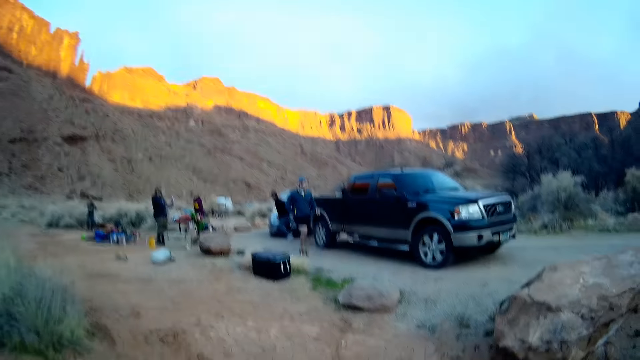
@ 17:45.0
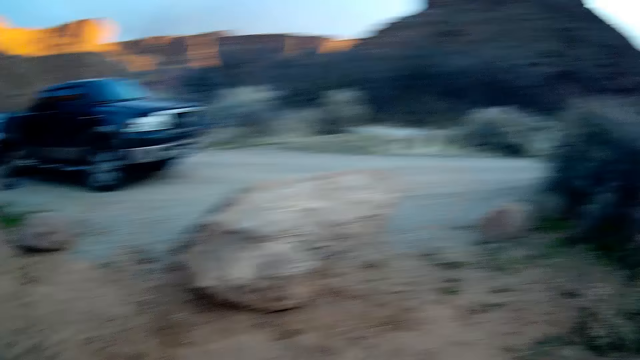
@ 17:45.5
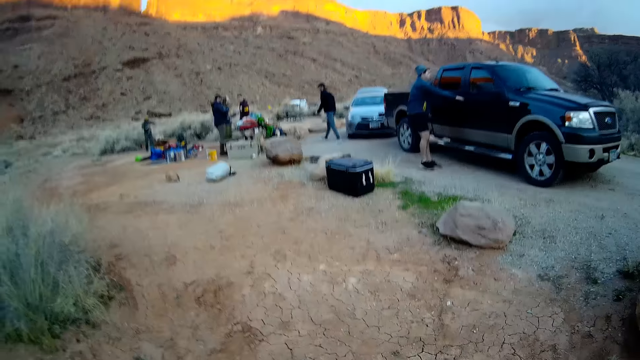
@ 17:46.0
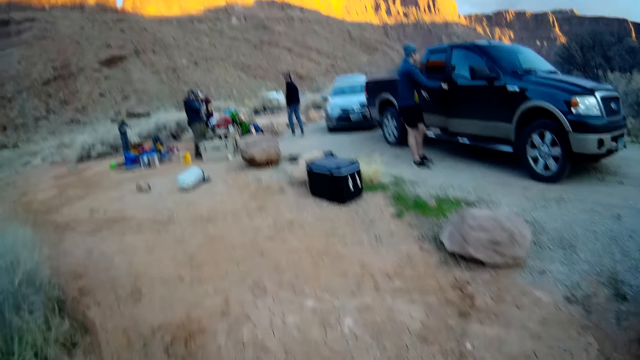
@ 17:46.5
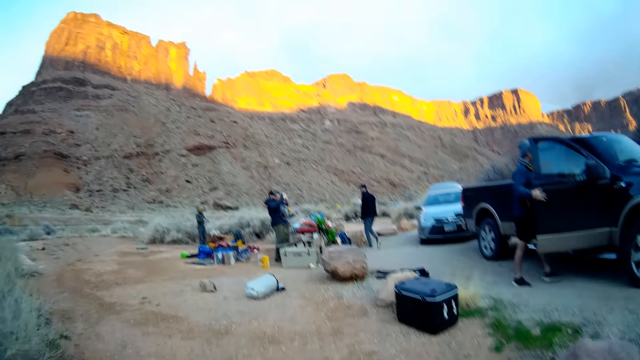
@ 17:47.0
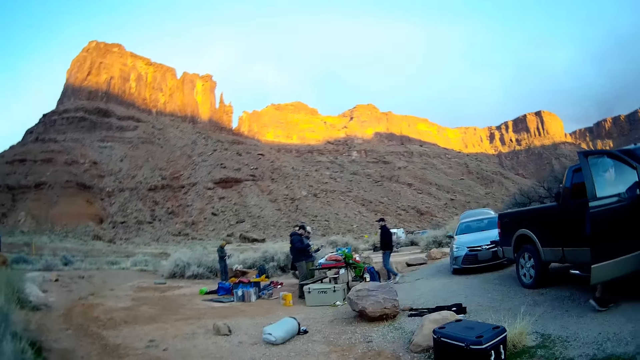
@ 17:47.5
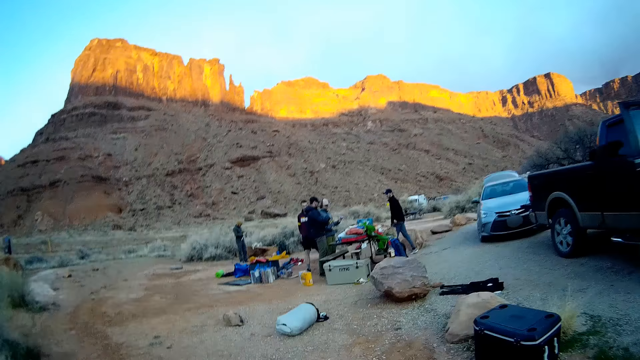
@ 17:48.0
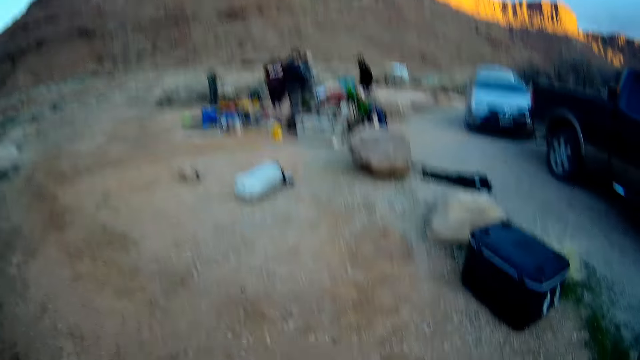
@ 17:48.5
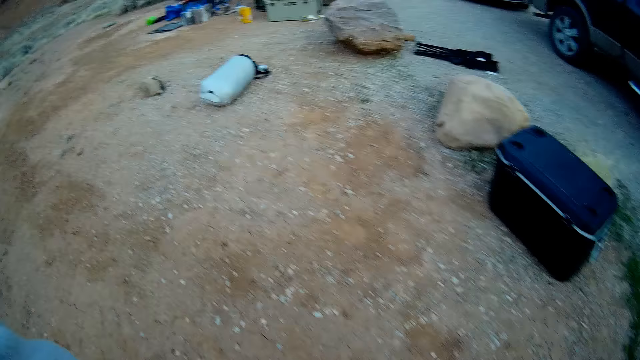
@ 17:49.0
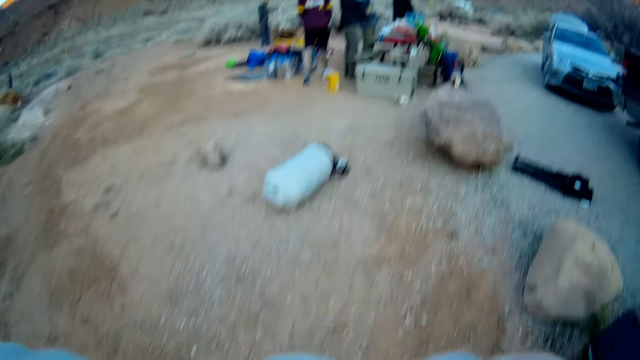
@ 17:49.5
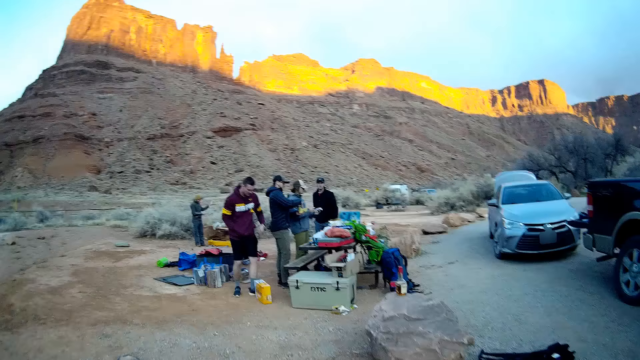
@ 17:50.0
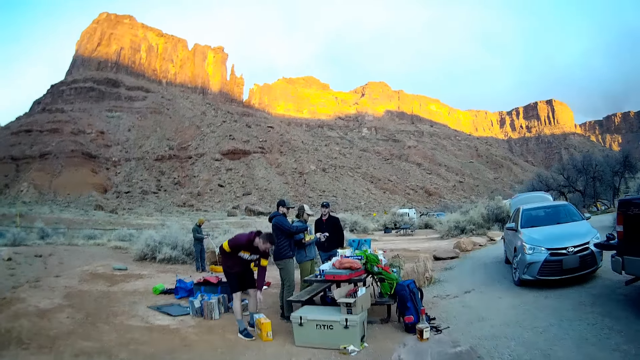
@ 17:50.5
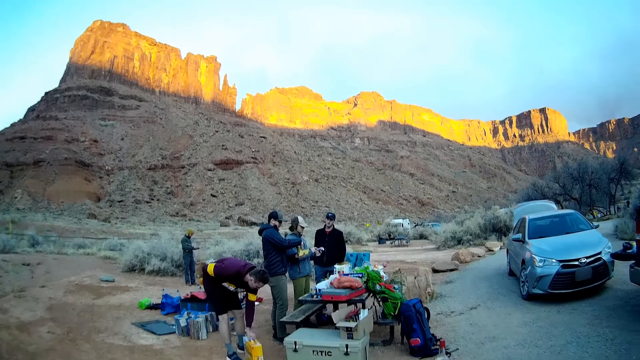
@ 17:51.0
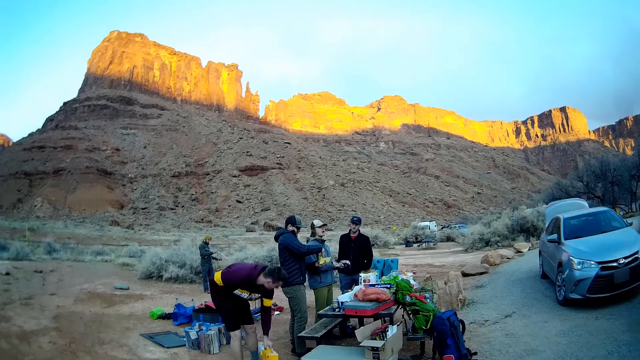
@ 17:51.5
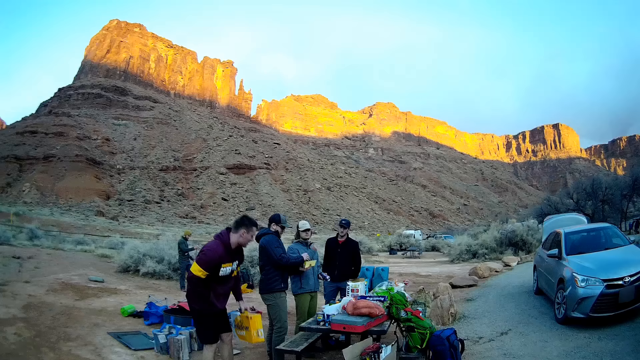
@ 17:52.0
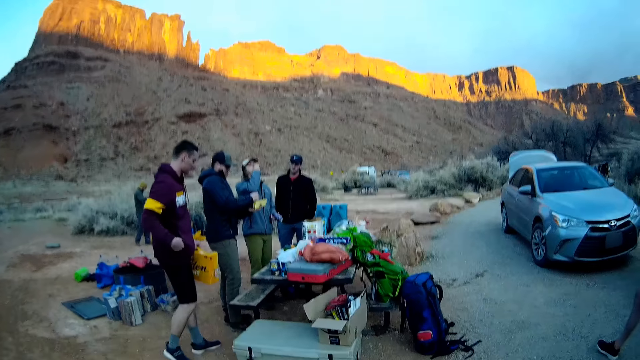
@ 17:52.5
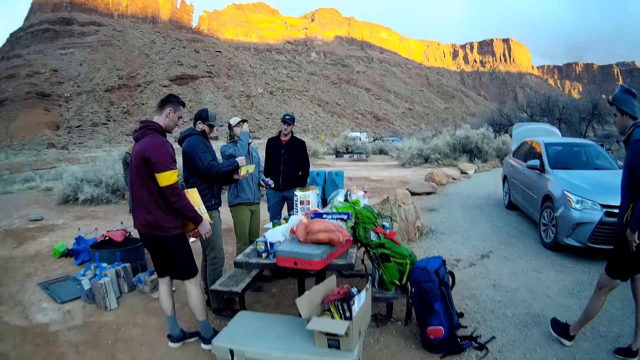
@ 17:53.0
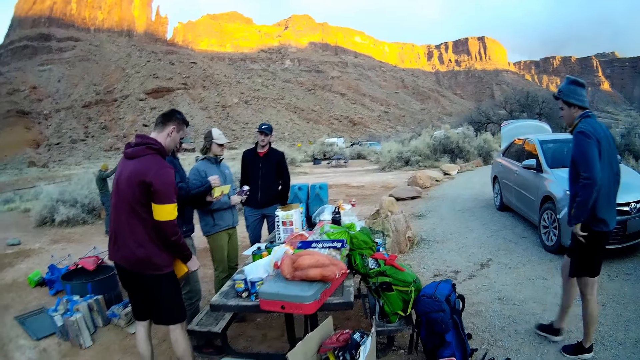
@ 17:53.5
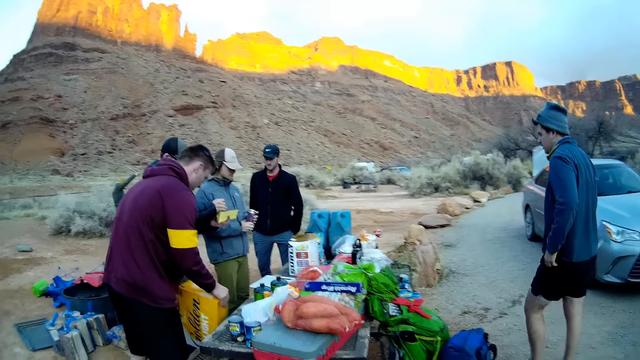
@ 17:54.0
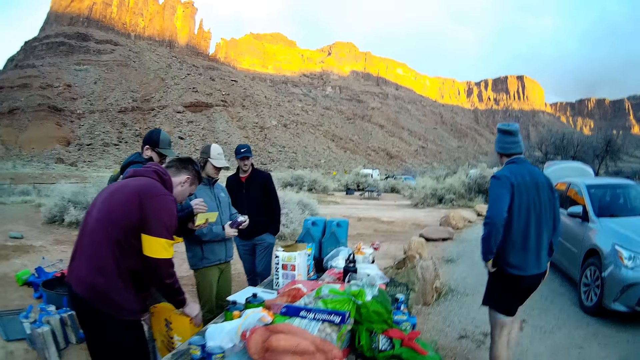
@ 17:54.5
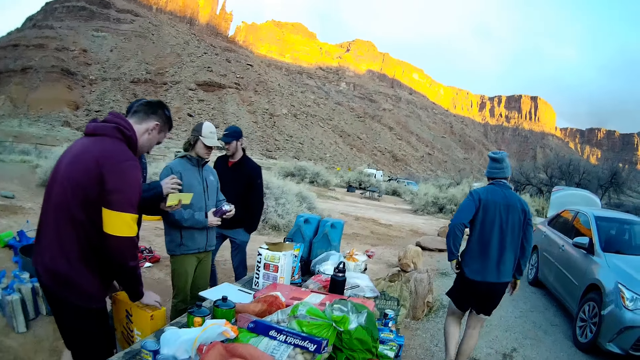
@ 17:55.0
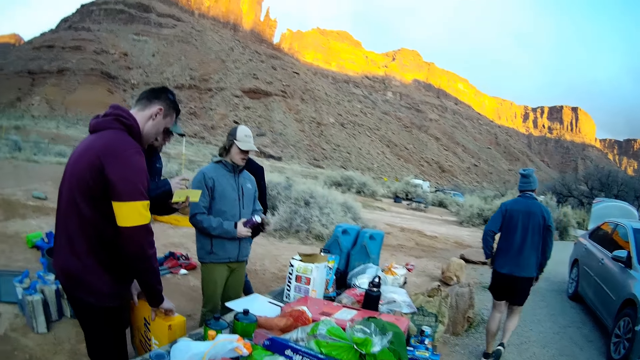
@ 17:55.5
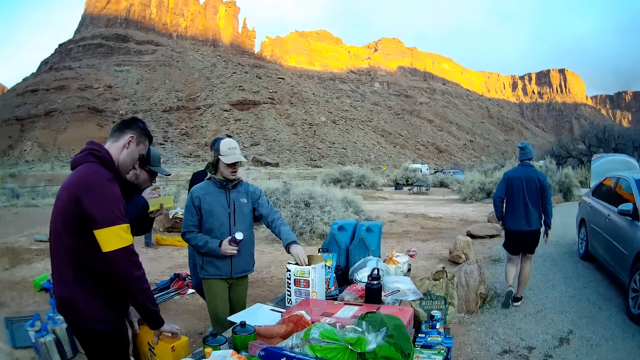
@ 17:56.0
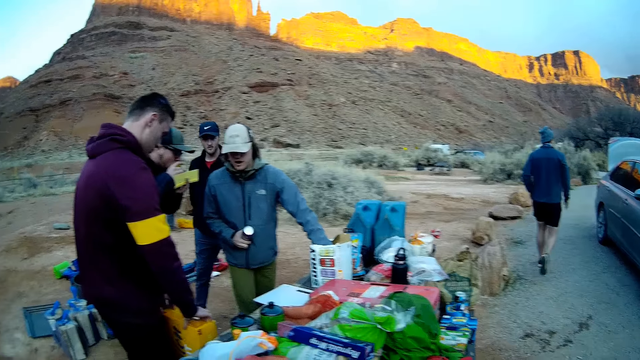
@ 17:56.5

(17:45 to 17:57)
The camera wearer walks to another part of the site. A man walks on the ground. Another man walks on the ground. A third man walks on the ground. Men stand on the ground. The third man walks on the ground.

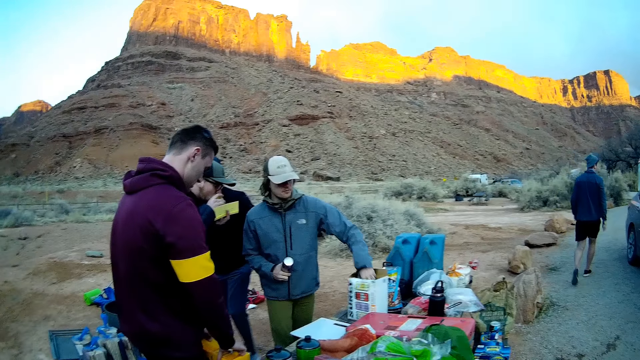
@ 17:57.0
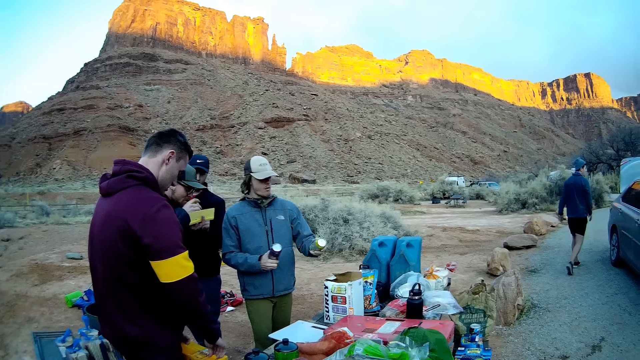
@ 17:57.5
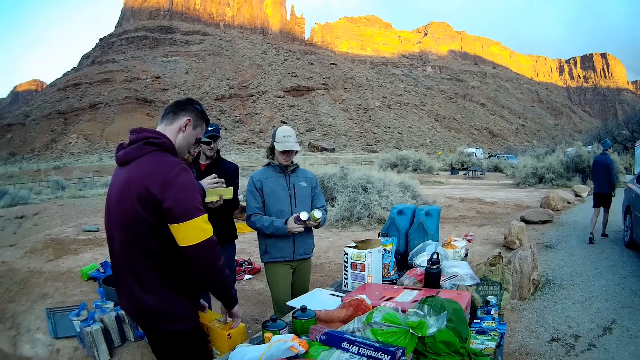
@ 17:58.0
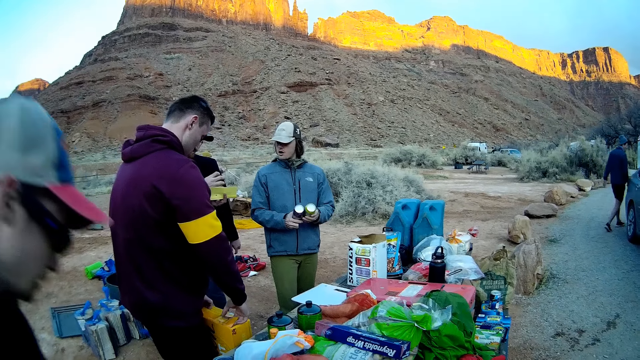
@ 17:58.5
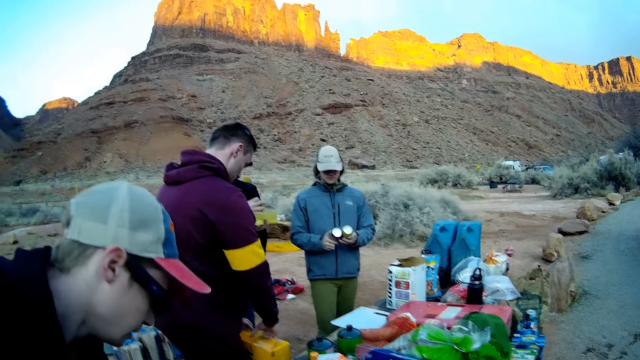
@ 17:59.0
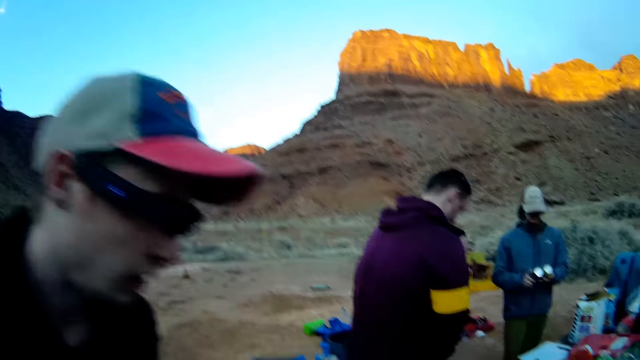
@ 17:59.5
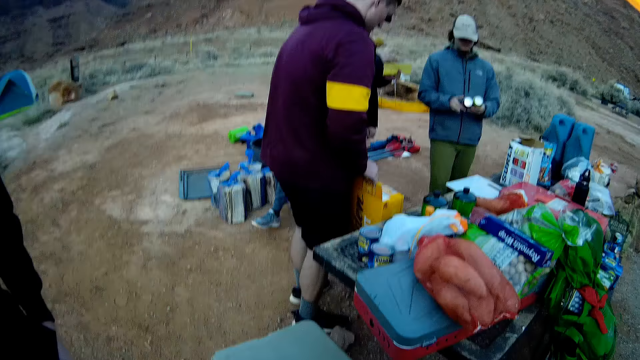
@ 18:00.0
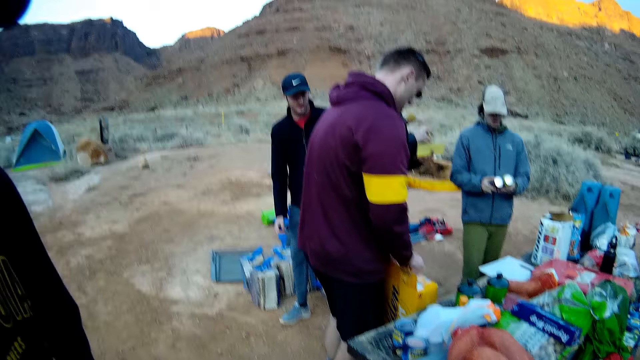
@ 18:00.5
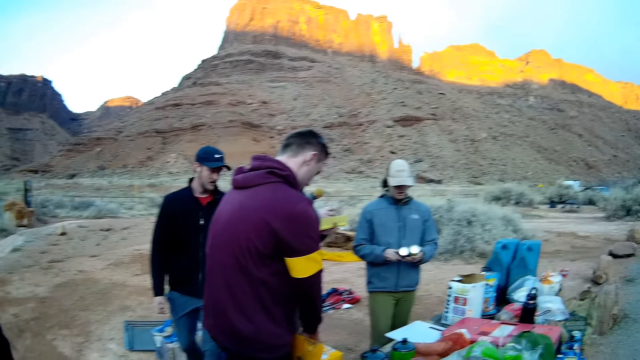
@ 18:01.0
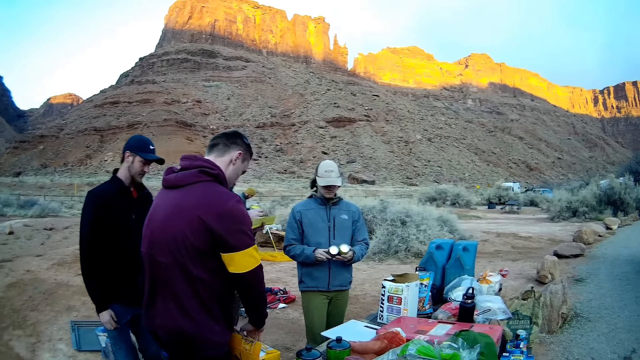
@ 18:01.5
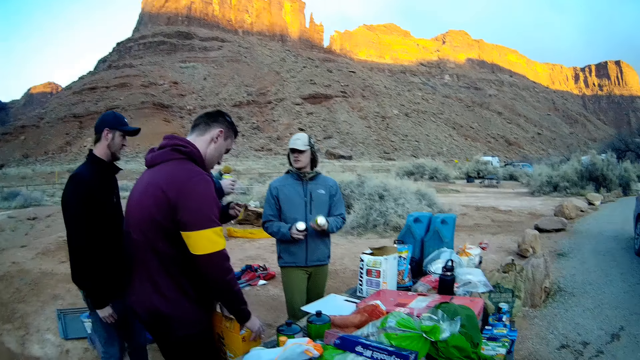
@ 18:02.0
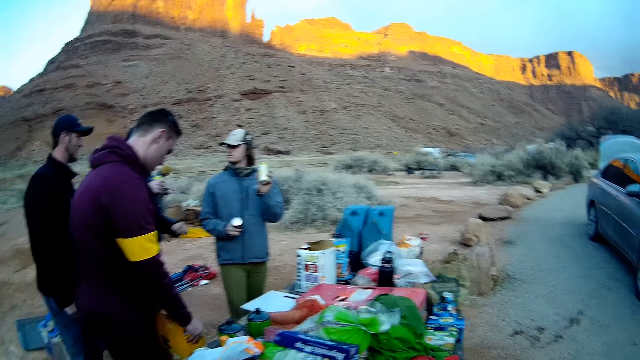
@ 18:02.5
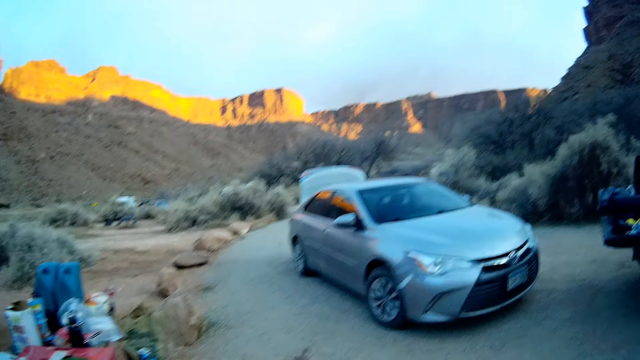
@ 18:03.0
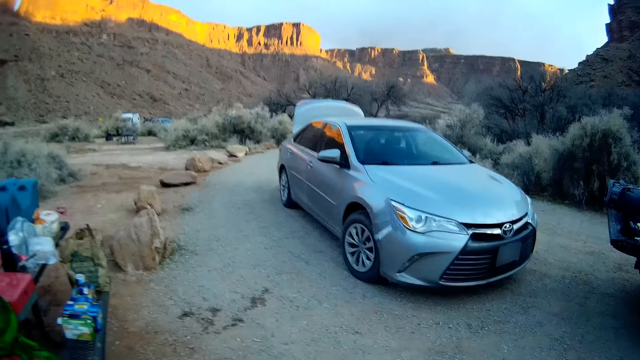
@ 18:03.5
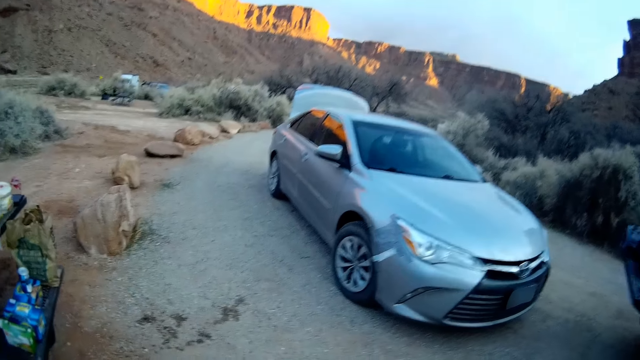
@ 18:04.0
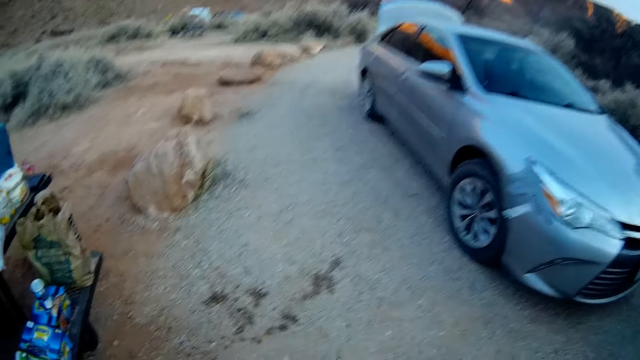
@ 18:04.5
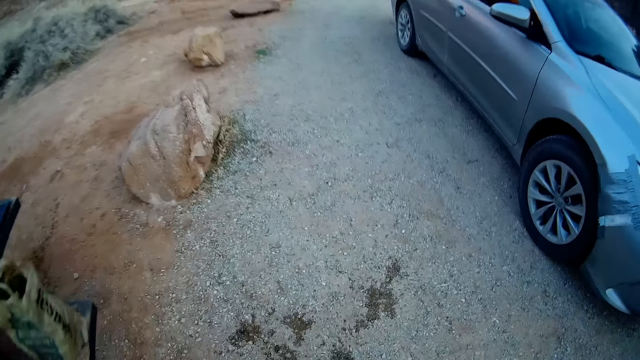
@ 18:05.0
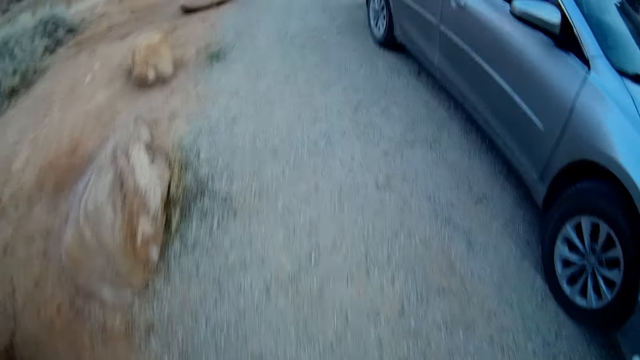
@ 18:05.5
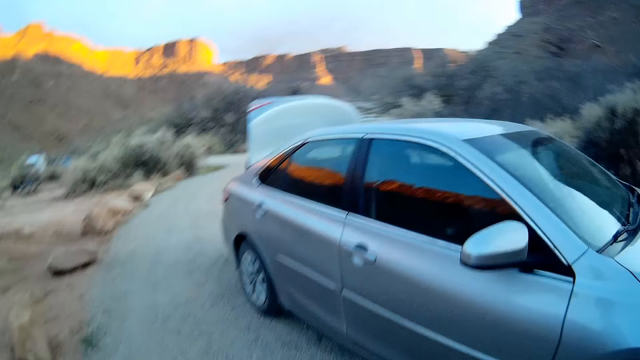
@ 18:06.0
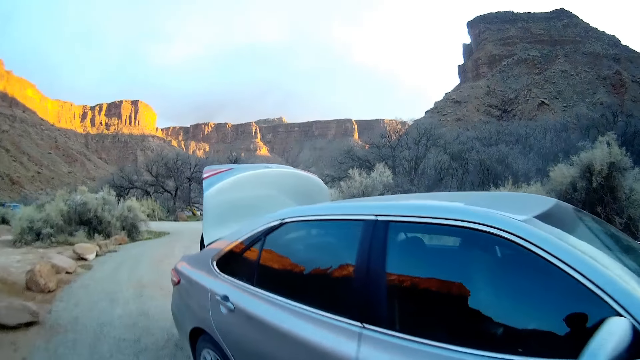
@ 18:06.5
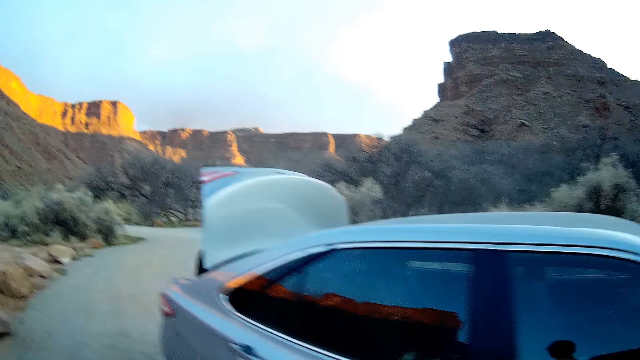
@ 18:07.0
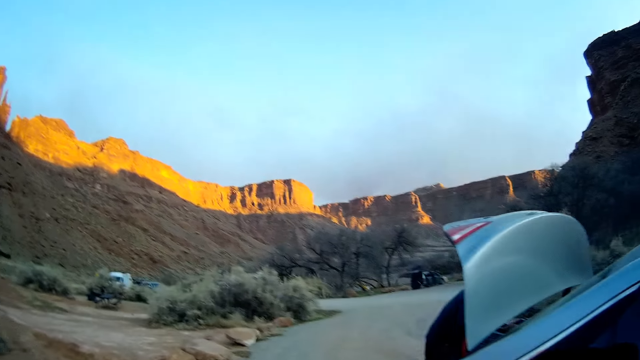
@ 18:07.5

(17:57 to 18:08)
A man stands on the ground. The camera wearer stands on the ground. They walk on the ground.
